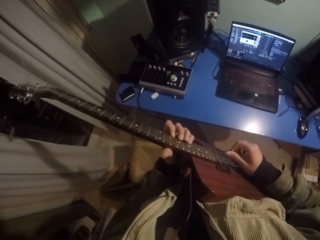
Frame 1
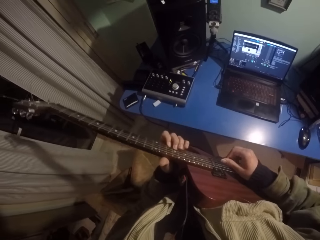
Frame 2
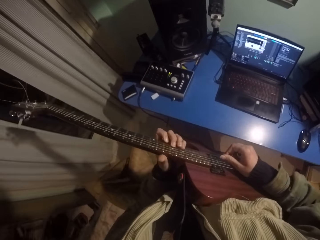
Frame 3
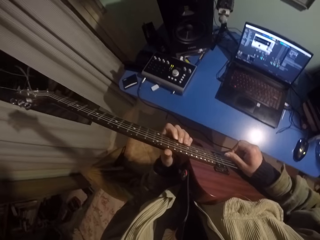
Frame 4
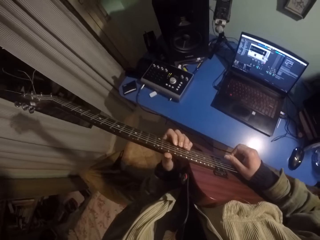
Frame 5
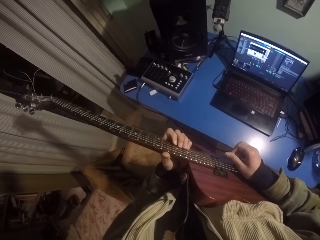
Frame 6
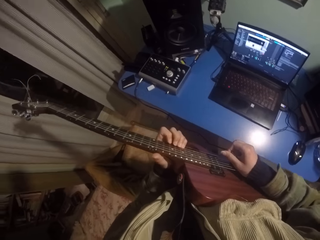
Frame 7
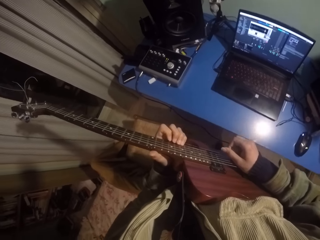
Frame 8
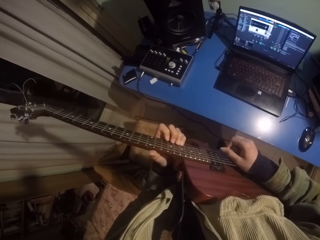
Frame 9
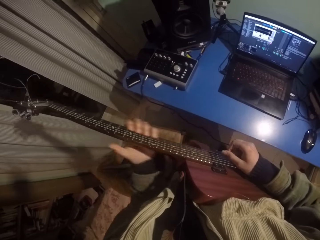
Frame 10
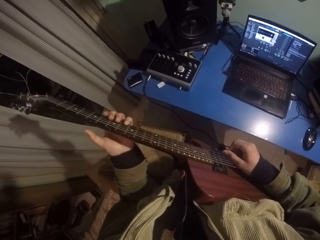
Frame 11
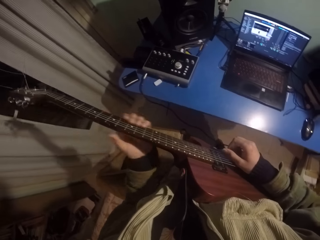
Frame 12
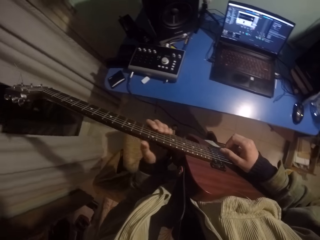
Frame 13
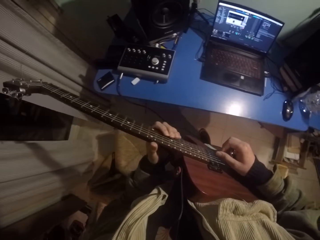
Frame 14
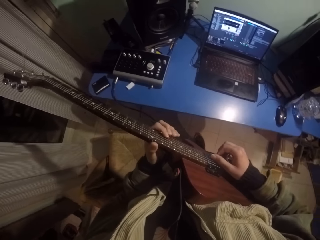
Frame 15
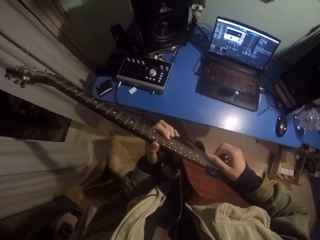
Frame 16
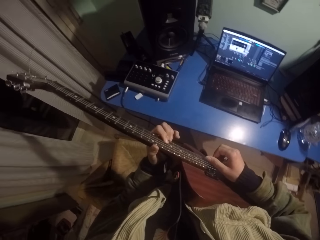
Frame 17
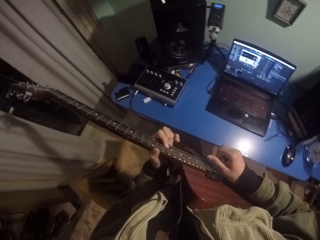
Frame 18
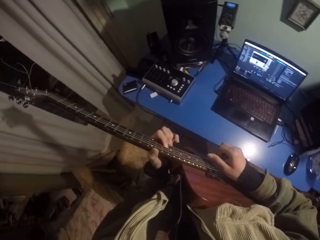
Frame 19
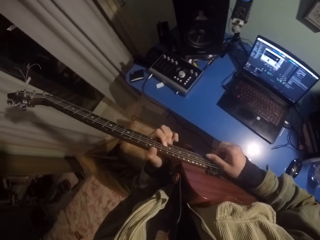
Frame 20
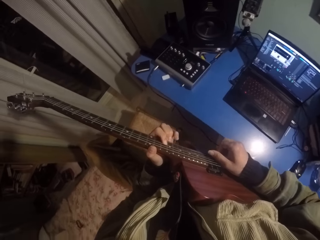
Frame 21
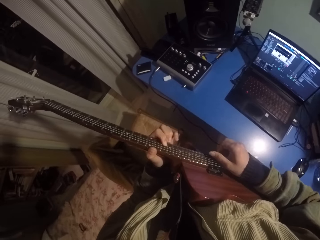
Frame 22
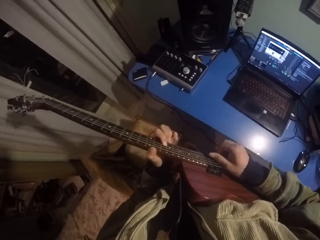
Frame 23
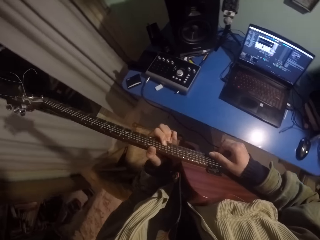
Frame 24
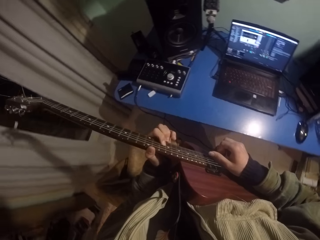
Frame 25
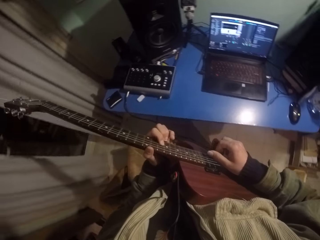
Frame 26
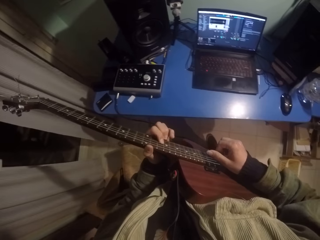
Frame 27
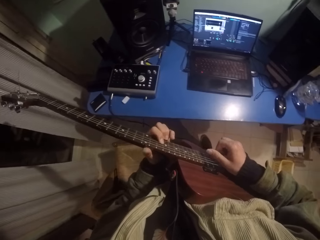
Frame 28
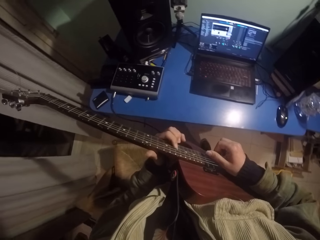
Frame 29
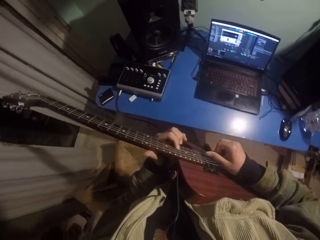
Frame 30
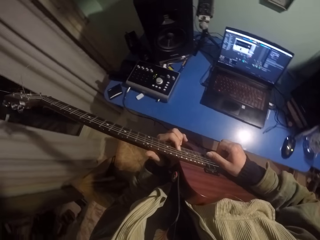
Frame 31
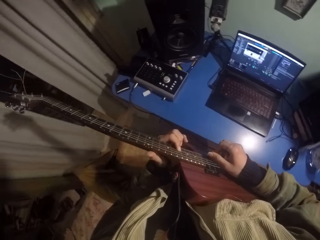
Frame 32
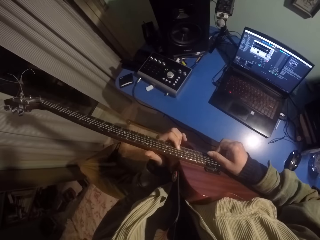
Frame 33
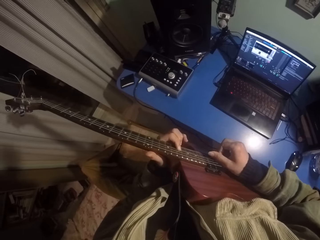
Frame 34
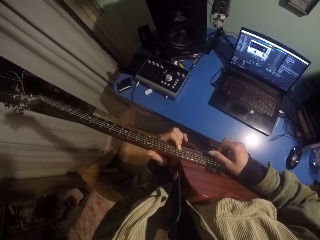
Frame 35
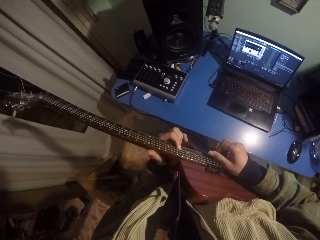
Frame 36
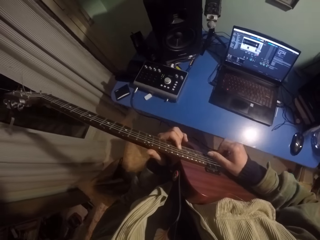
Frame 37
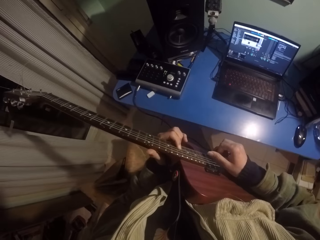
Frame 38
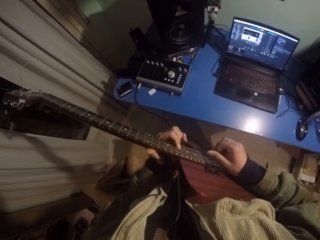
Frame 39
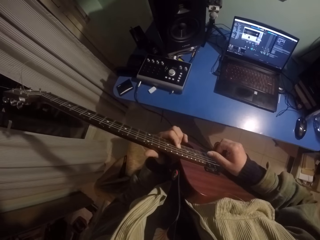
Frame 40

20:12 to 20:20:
The camera wearer moves the left hand up the guitar. They move the left hand down the guitar. They strike chords of the guitar with the right hand. They press the strings of the guitar with the left hand.

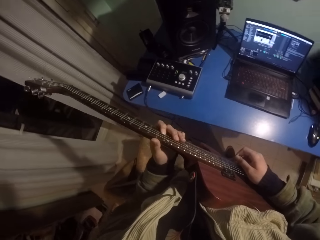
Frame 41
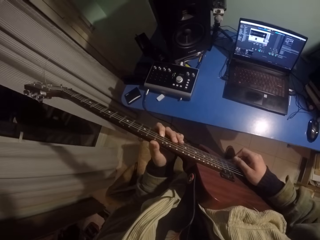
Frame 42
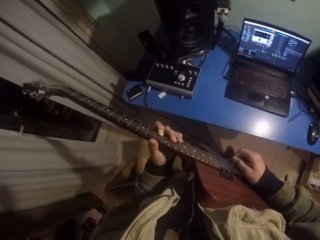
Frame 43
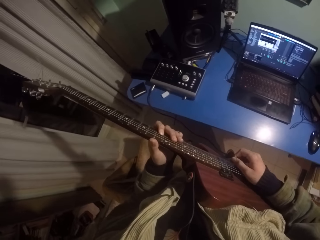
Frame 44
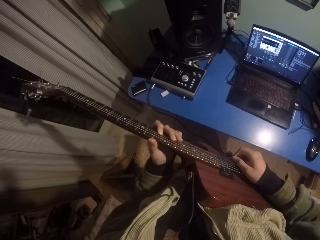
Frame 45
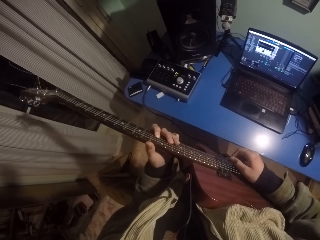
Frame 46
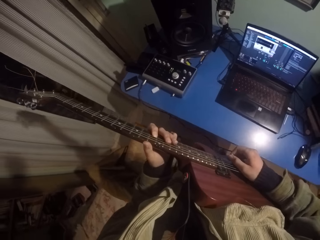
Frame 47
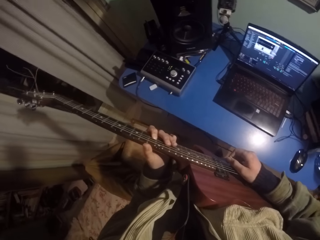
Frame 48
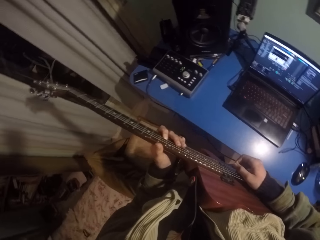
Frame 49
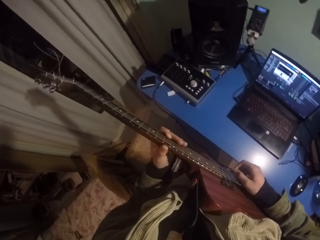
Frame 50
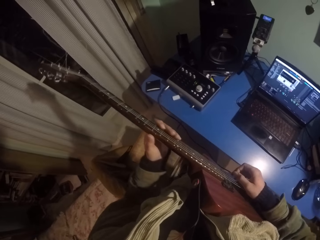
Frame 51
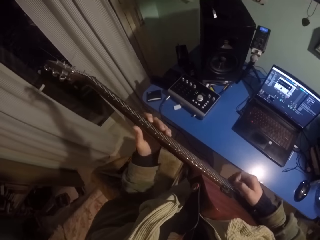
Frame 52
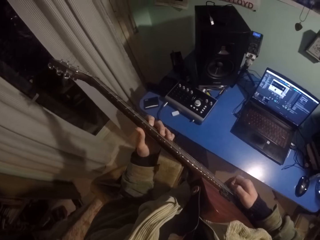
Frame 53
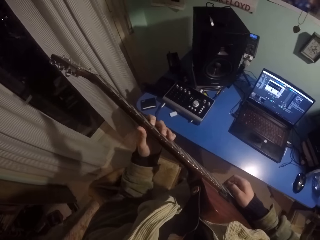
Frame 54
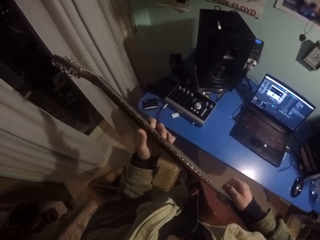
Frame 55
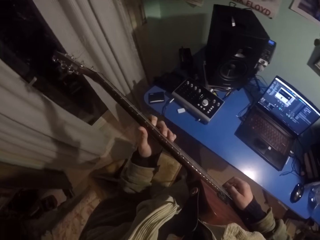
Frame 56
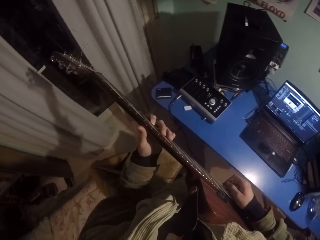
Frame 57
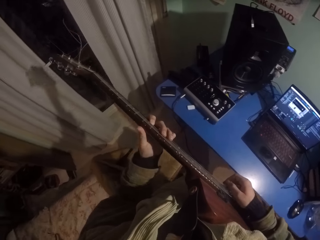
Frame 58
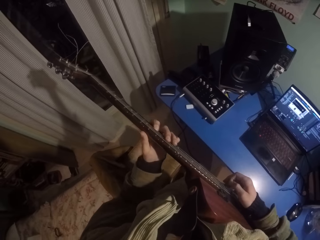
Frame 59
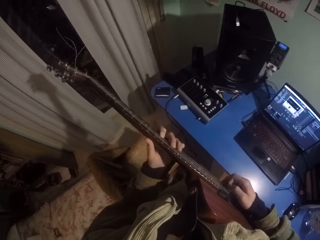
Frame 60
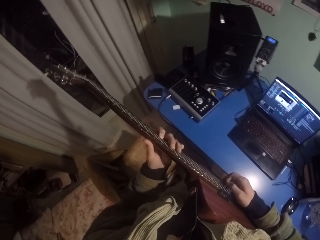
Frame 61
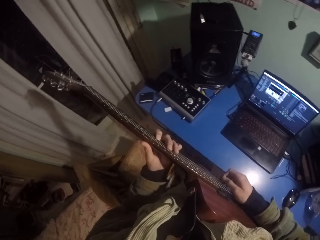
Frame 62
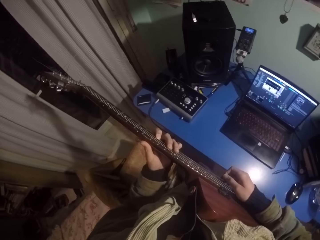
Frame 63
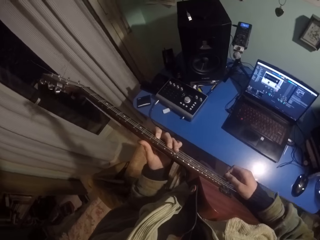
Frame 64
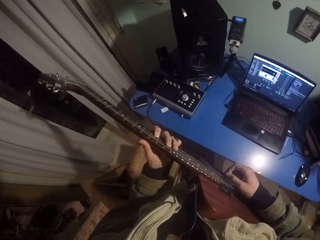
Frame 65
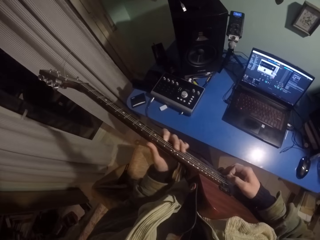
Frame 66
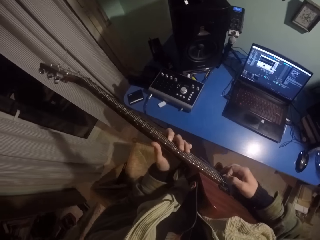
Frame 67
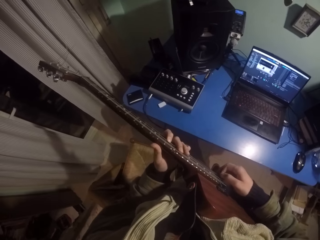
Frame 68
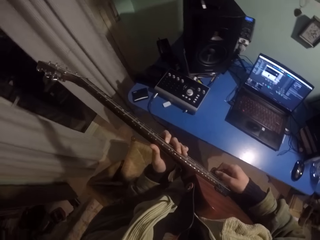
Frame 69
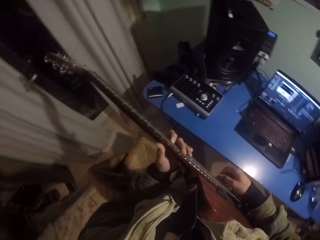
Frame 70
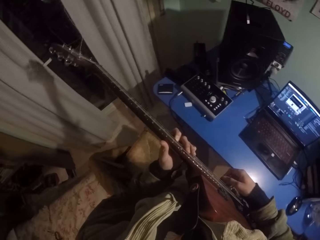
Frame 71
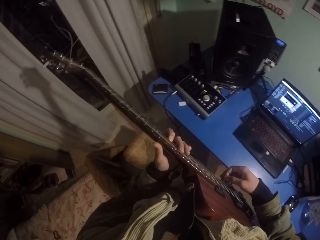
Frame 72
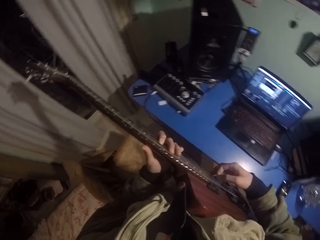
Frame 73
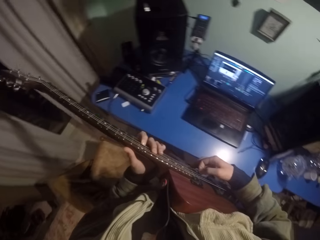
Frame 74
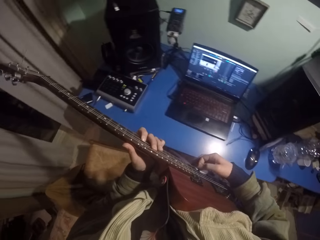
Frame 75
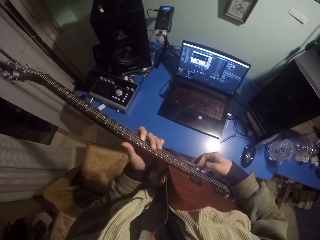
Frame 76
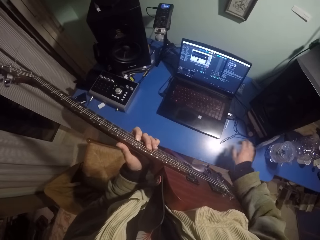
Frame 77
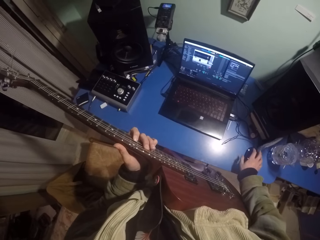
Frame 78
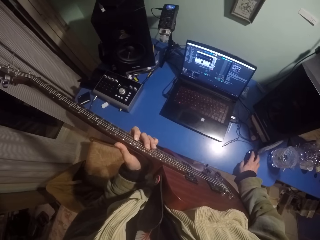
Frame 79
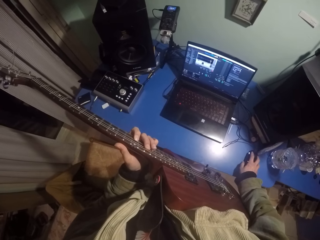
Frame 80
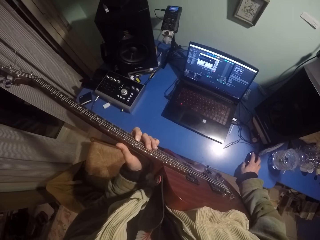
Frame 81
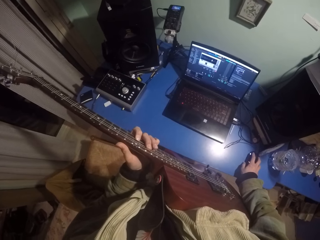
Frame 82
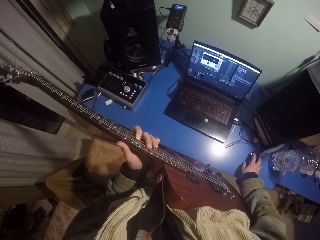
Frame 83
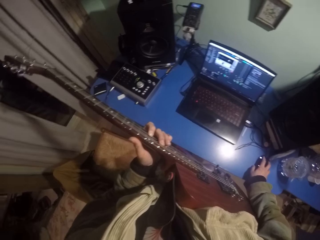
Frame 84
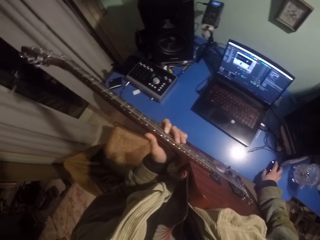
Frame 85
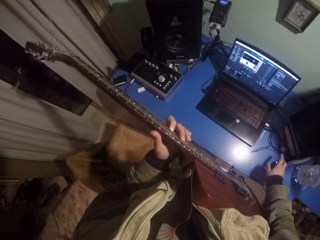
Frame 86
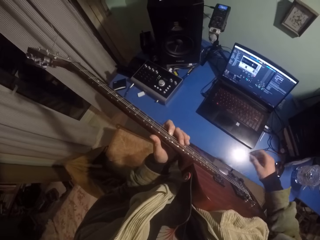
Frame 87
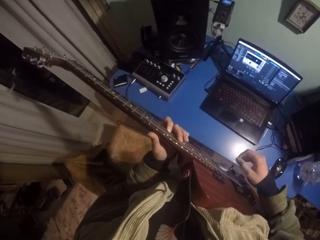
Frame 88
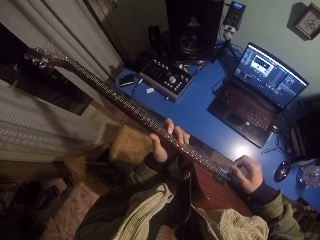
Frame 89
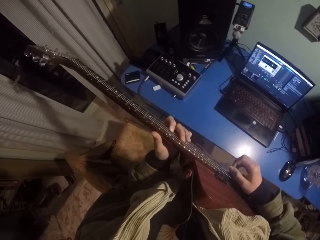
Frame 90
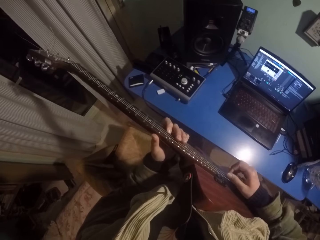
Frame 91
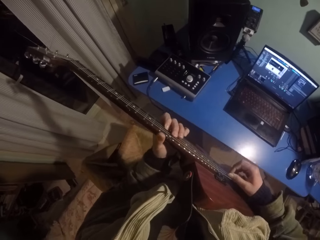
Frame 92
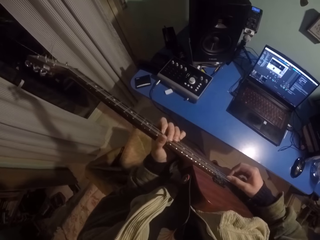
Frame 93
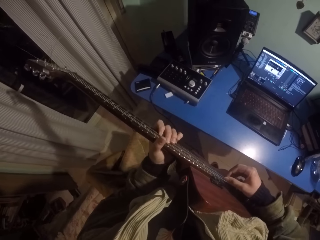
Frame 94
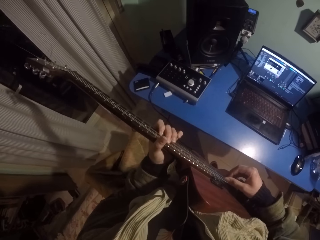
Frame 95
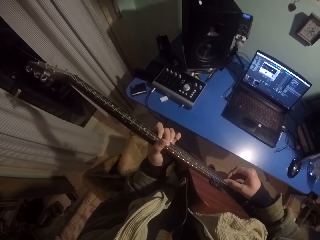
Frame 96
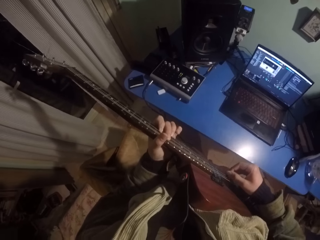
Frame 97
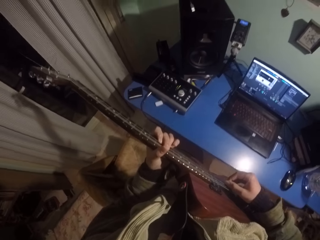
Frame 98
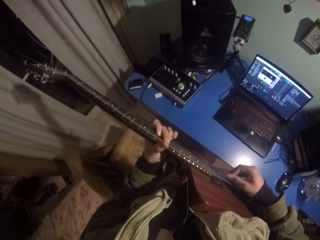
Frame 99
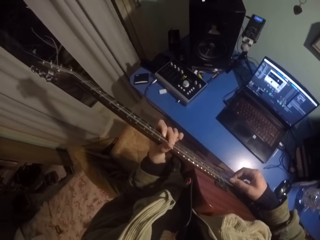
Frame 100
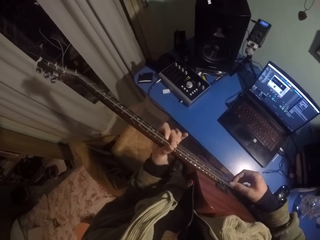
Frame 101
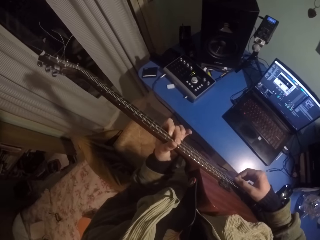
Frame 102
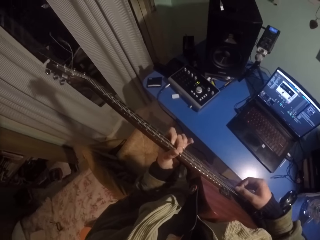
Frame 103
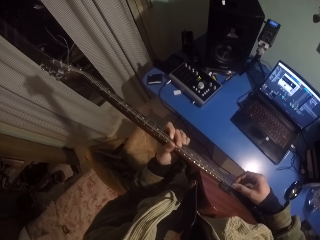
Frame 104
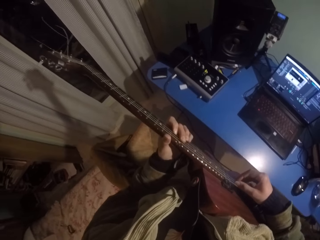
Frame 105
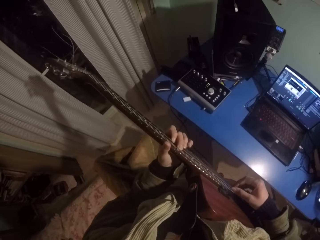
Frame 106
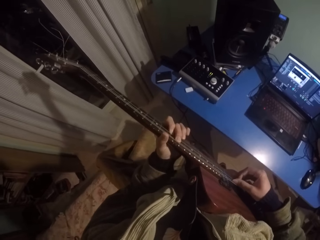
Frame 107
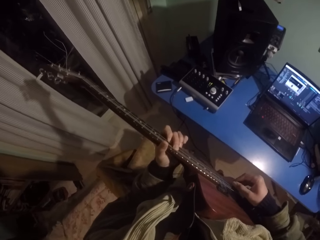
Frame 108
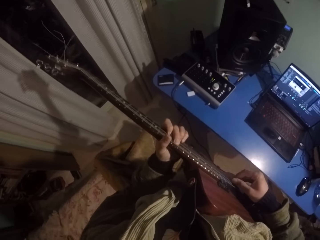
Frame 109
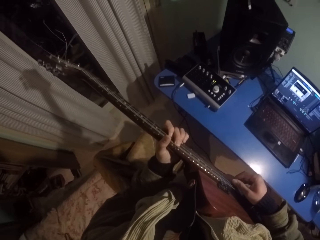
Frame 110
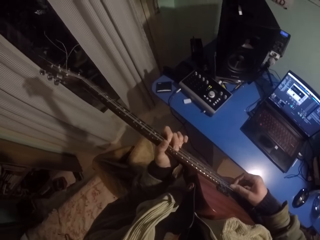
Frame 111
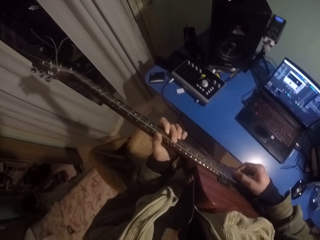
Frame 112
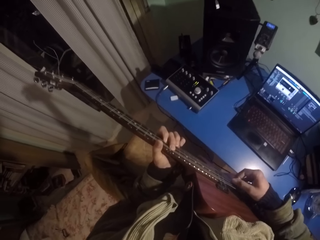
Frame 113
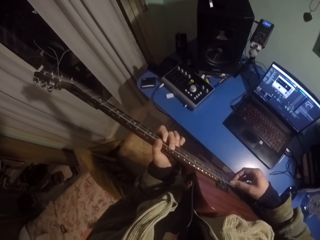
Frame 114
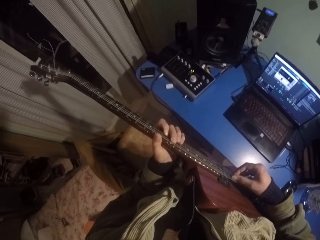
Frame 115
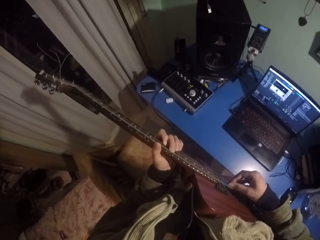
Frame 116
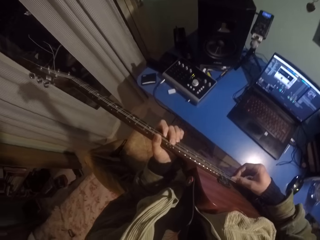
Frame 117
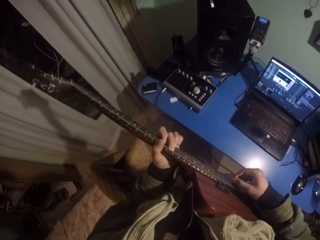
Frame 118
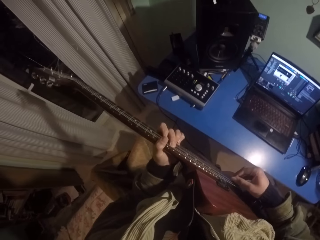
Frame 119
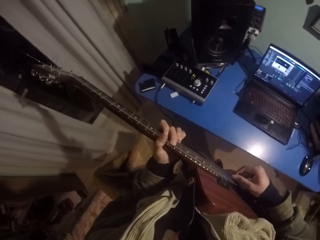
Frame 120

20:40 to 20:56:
The camera wearer moves the left hand up the guitar. He moves the left hand down the guitar. He presses the strings of the guitar with the left hand. He lowers the right hand. He touches a mouse. He raises his right hand. He strikes chords of the guitar with the right hand and presses the strings of the guitar with the left hand.
